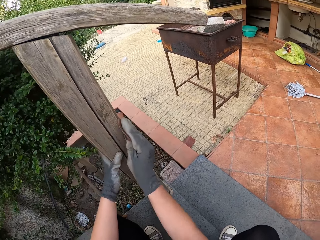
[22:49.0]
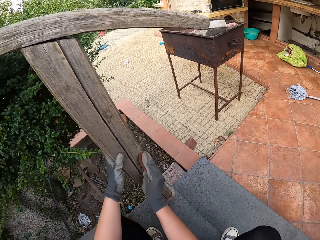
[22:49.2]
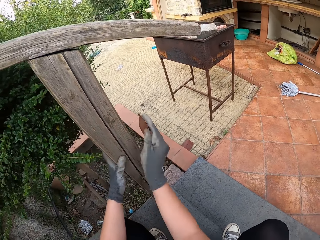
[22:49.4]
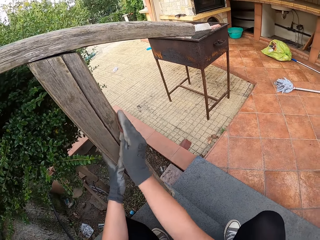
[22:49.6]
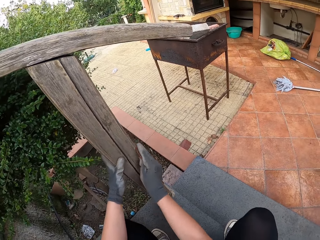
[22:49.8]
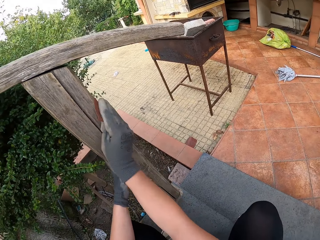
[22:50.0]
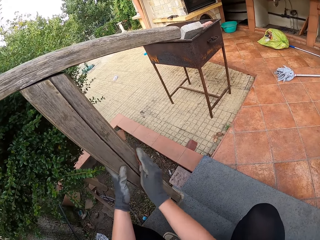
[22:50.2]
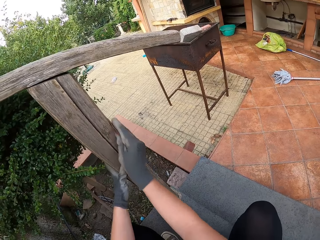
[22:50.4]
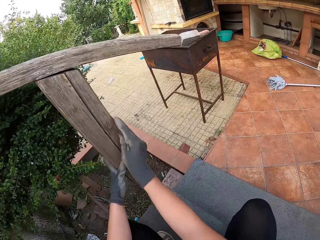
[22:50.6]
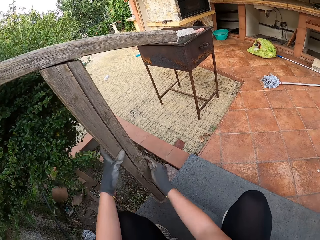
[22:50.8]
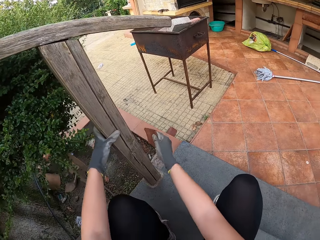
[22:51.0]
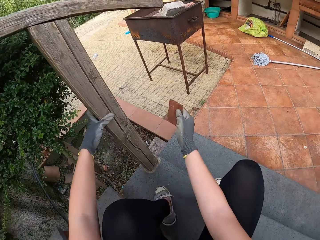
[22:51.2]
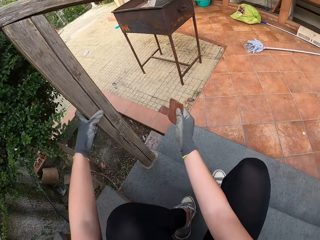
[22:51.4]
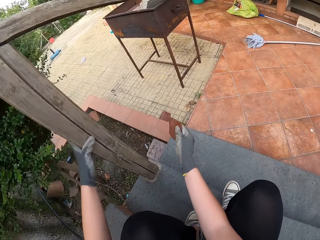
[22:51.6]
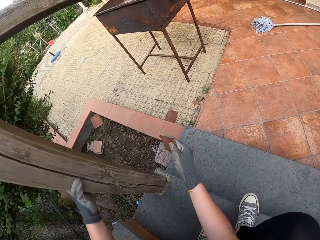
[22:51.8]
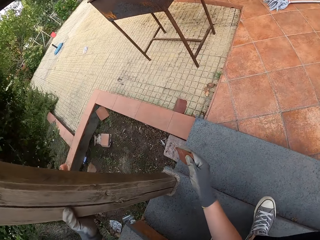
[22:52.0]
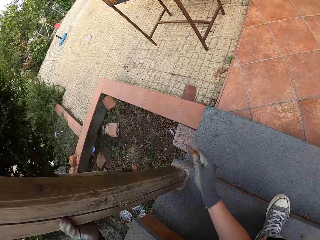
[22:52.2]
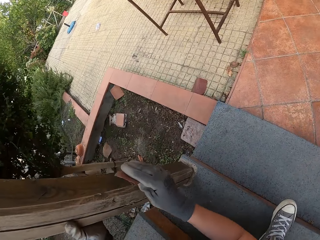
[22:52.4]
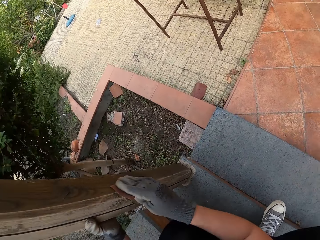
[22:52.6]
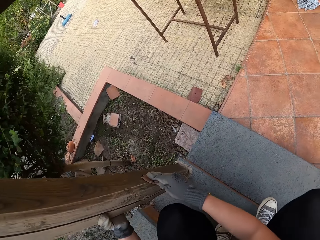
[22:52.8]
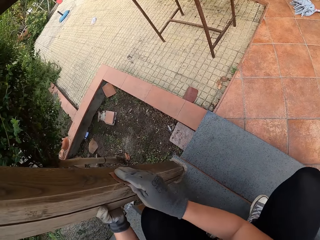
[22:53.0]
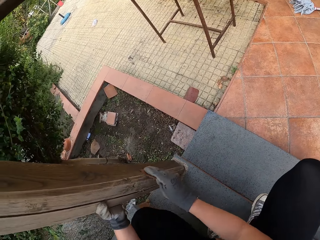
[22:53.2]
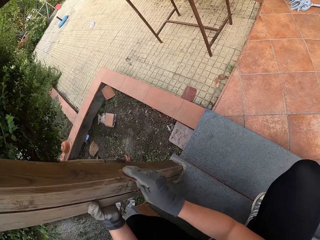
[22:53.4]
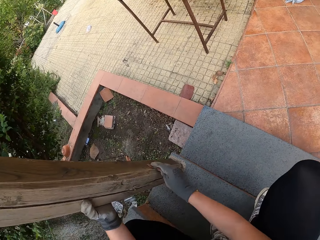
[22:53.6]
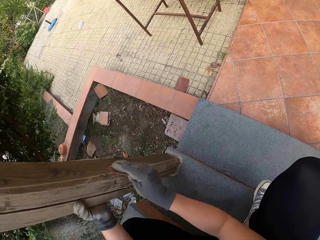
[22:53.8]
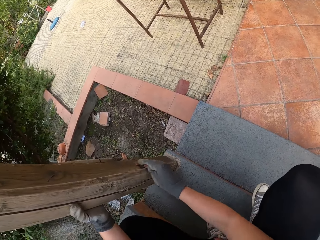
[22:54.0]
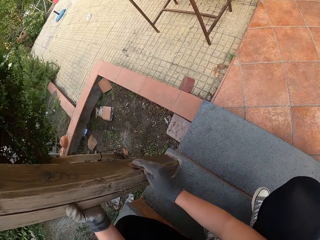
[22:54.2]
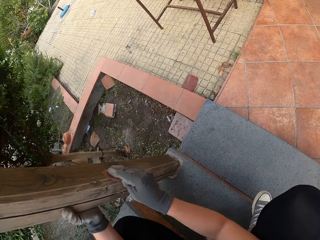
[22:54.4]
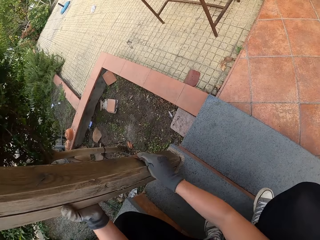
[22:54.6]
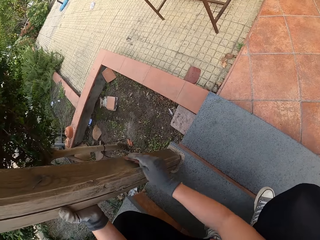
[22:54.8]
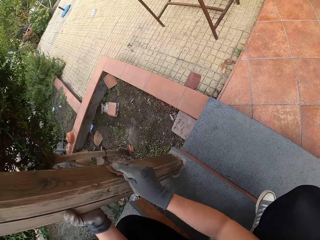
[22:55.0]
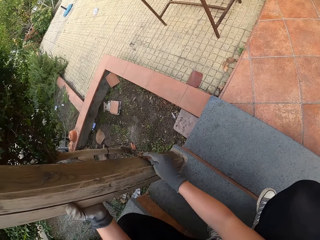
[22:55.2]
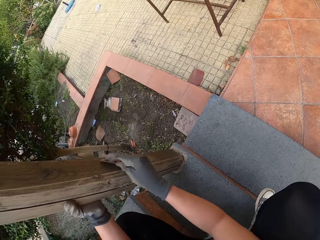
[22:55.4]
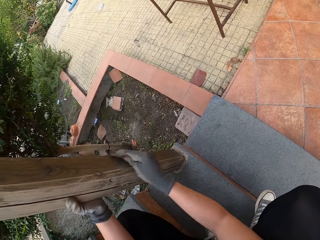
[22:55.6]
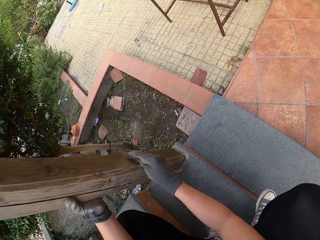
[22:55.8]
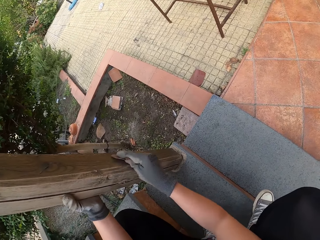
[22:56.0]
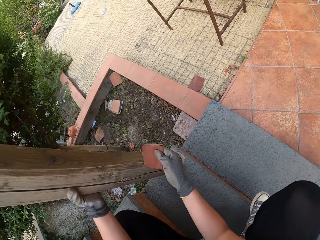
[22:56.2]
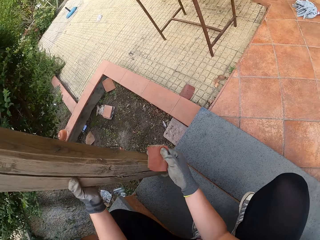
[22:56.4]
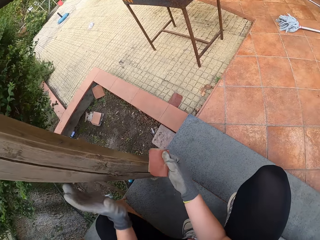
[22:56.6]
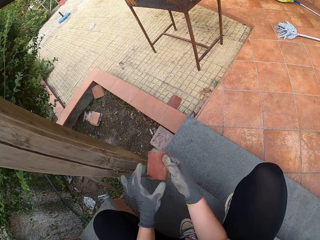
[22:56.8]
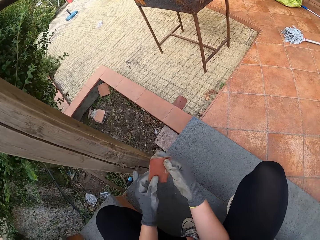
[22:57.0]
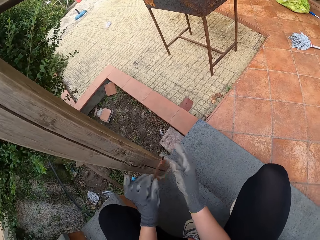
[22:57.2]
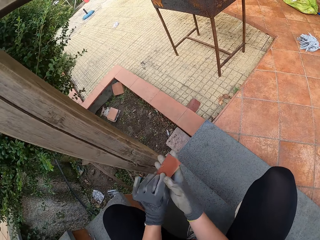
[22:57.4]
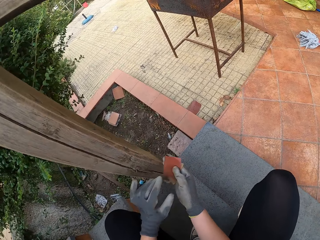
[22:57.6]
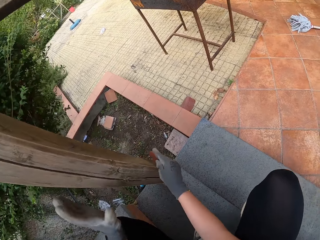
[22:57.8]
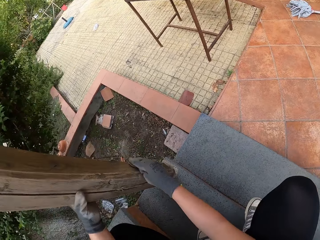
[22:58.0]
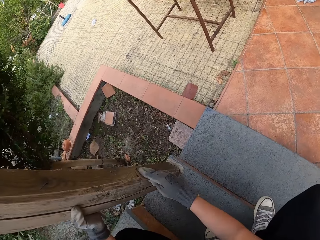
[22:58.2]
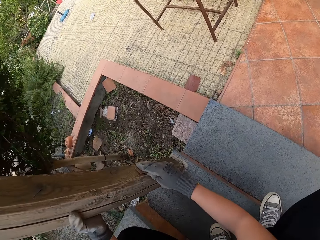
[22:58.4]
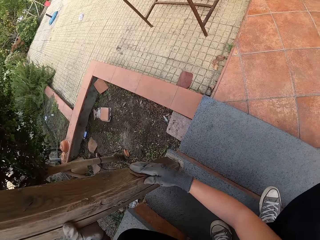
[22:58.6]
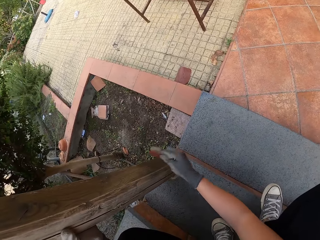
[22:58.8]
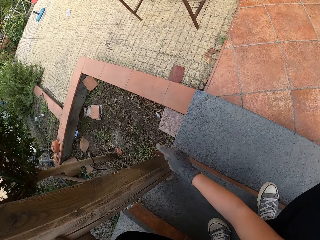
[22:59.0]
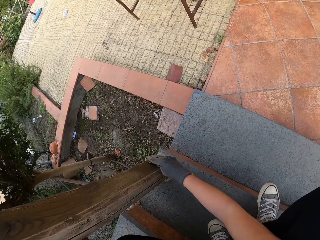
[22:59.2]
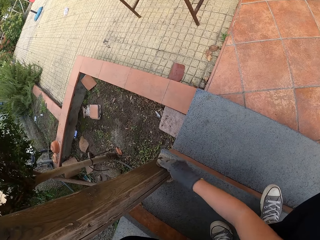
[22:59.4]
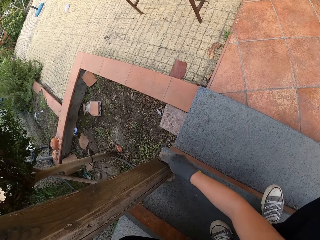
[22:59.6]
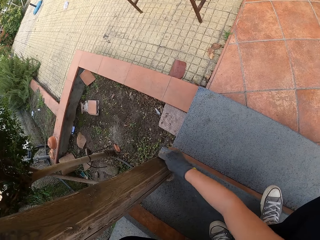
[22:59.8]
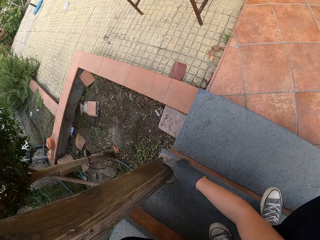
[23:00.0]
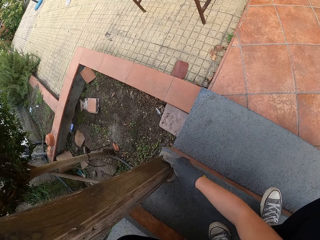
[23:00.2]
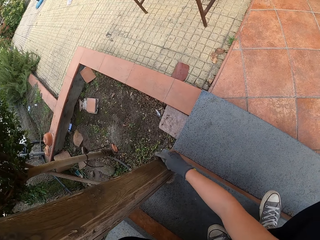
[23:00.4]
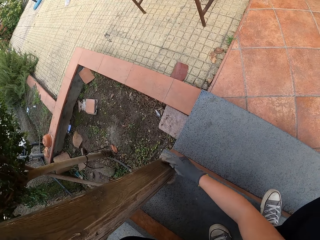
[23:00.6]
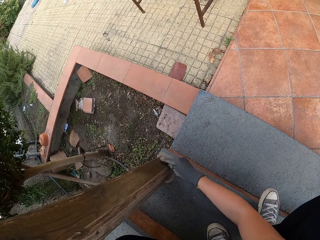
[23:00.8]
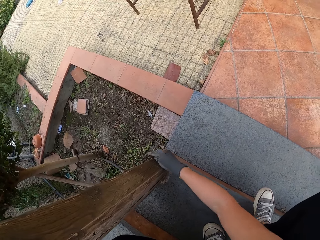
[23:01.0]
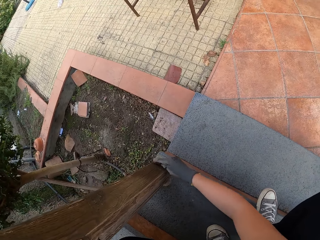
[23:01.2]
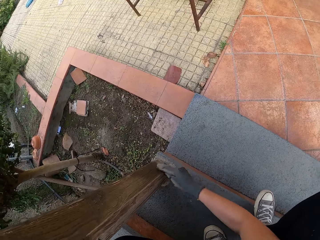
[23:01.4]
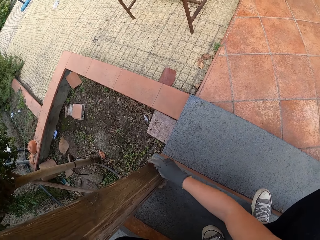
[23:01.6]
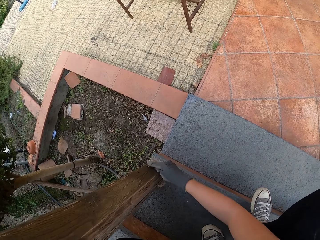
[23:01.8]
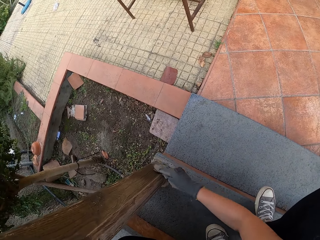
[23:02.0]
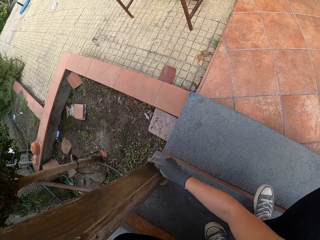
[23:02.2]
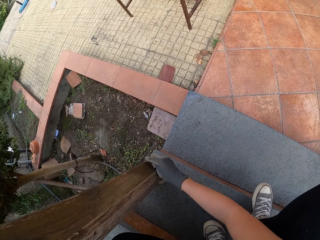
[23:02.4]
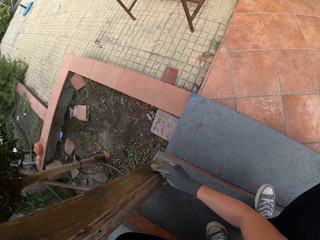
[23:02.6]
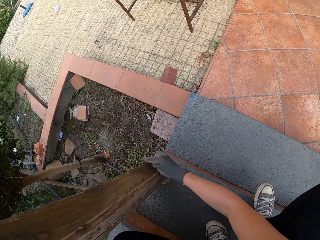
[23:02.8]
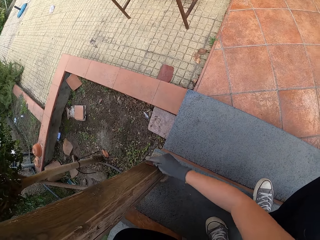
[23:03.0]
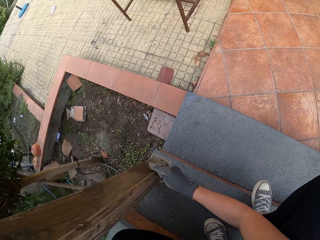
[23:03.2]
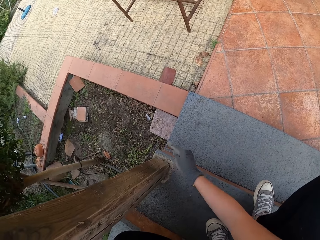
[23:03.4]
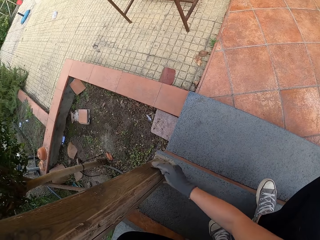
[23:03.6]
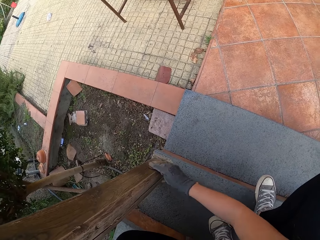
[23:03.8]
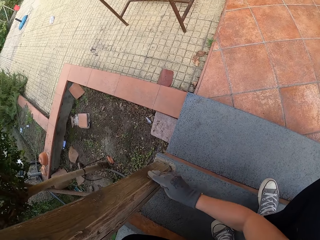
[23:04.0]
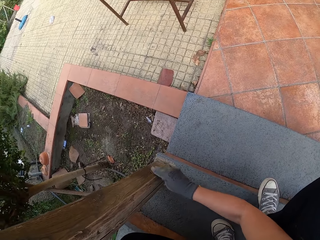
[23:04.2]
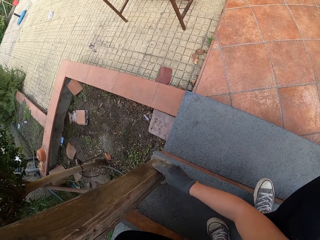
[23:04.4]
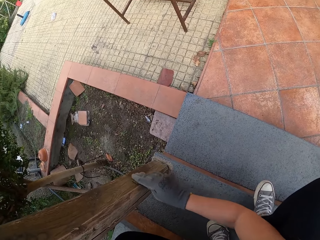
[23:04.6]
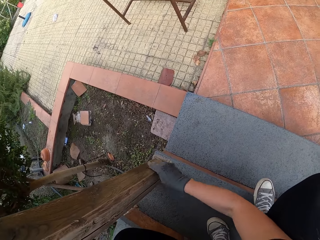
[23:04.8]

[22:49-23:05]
The camera wearer moves his legs. He smoothens the wooden rail. He holds the sandpaper with the other hand. He holds the sandpaper. He holds the wooden rail. He scrubs the staircase handle with the sandpaper. He smoothens the wooden rail.

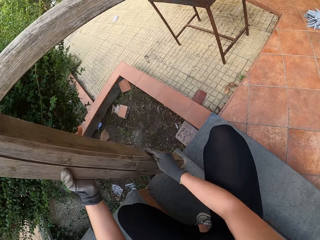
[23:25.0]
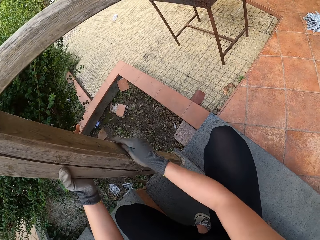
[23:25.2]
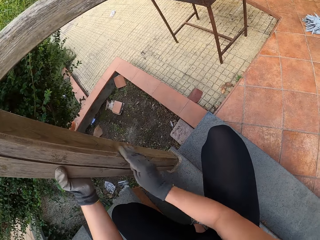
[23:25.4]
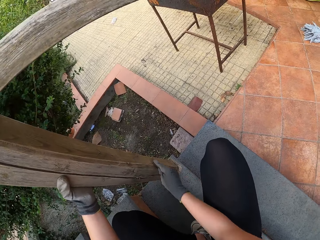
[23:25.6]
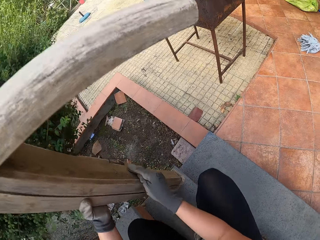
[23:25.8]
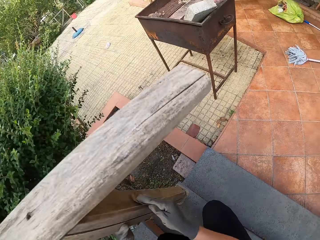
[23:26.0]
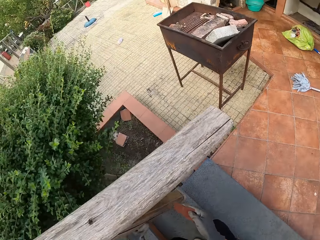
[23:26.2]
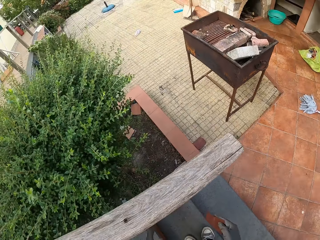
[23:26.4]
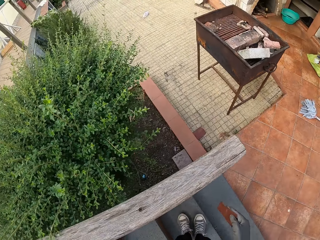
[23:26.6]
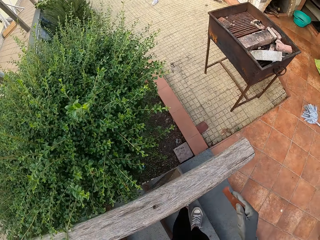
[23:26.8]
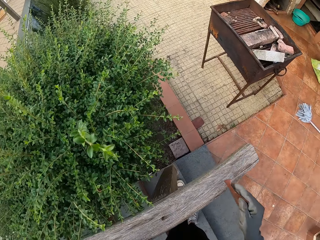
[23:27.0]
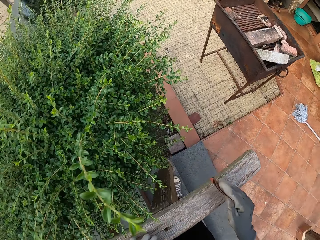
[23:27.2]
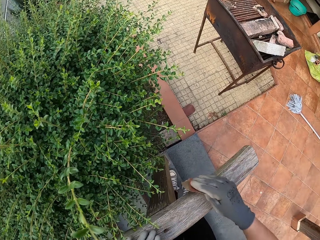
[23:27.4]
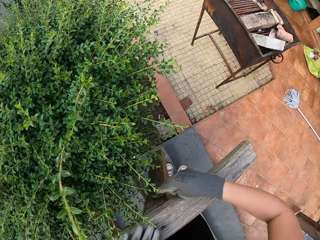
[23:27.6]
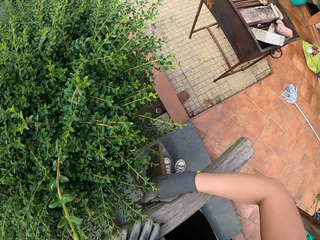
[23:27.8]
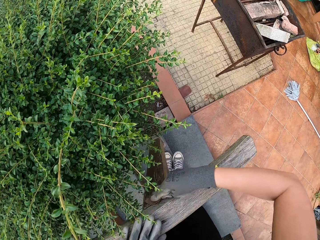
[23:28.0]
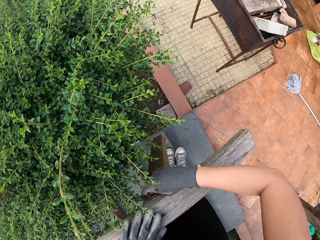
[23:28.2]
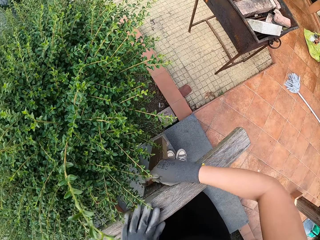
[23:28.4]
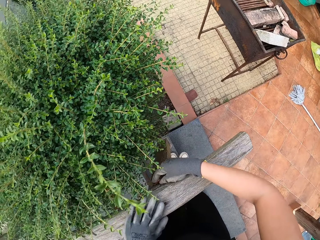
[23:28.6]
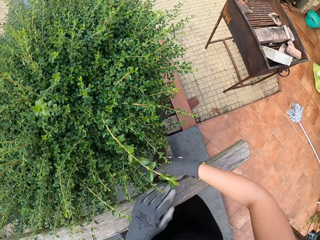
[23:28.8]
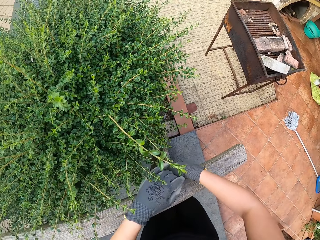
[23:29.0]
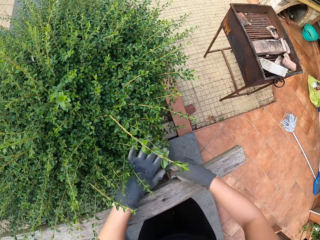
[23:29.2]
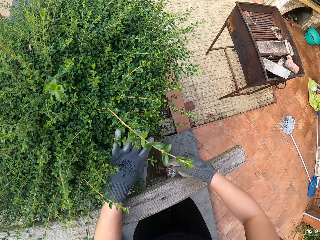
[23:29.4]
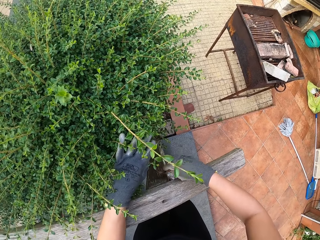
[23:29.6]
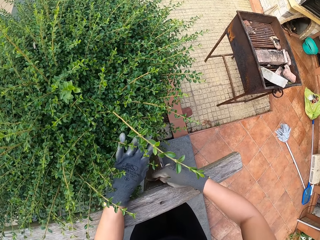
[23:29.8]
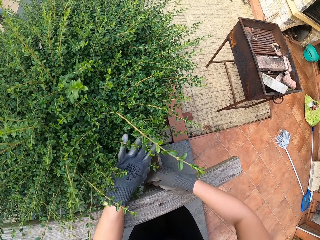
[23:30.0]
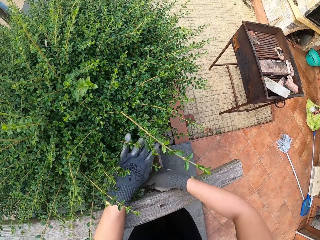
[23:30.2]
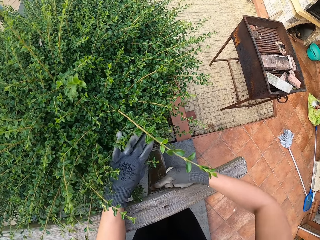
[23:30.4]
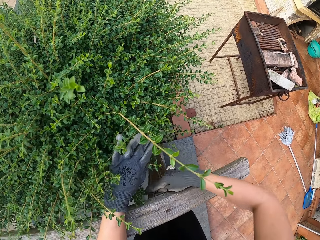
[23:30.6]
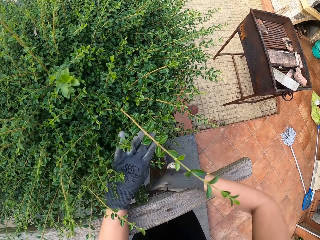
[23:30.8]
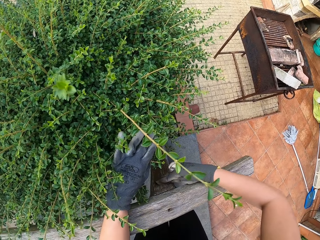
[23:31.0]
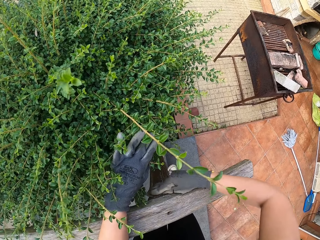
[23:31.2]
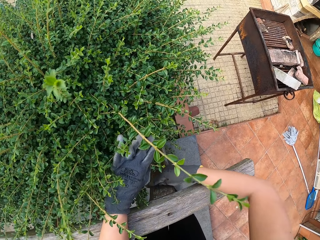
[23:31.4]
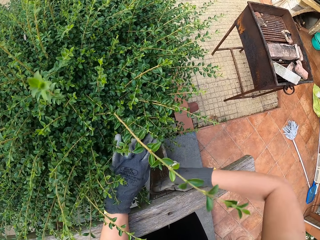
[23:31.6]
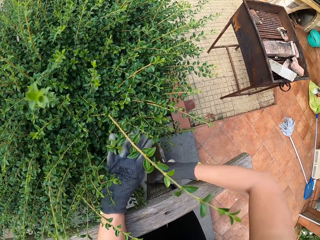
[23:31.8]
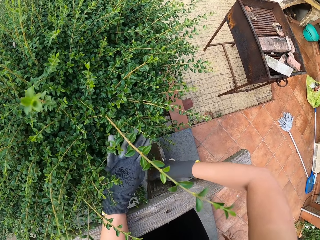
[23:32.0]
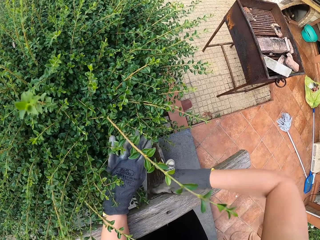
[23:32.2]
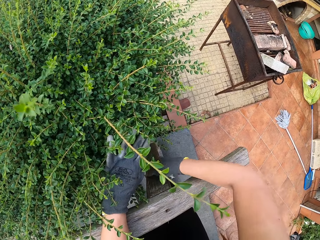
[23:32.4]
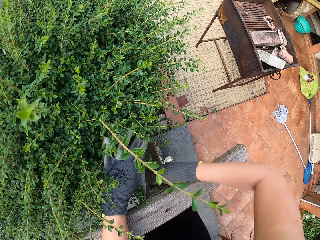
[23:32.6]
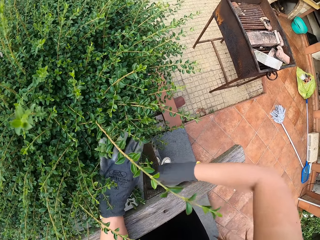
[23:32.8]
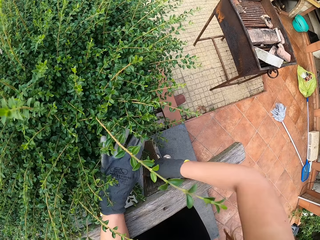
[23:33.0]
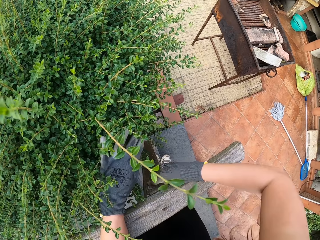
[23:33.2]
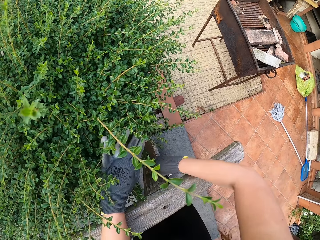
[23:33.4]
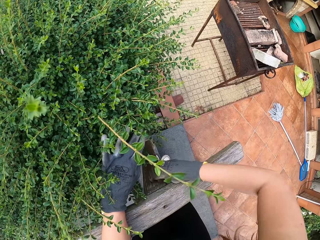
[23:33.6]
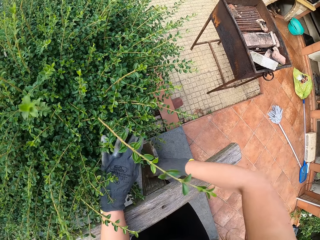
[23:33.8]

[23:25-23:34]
The camera wearer stands beside the wooden rail. They smoothen the wooden rail.
